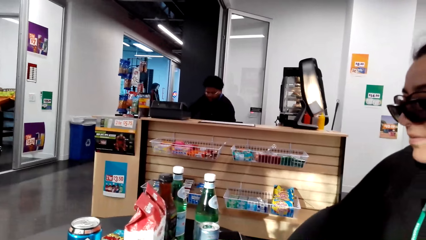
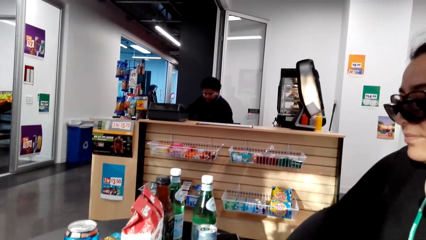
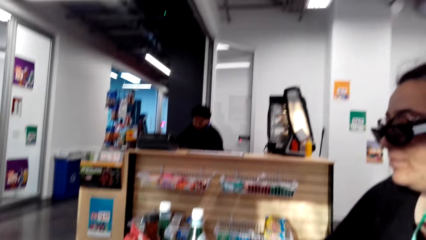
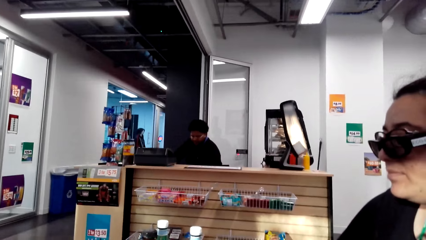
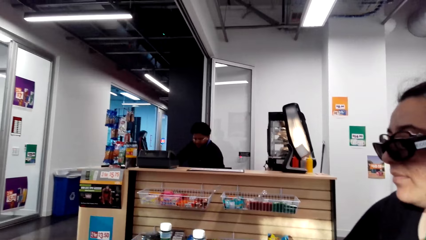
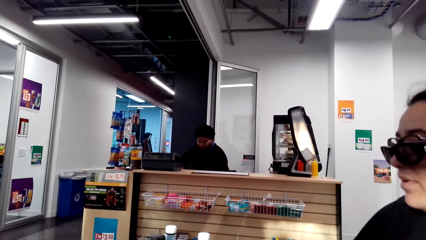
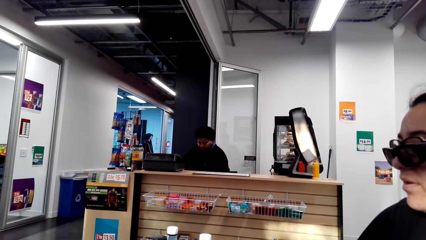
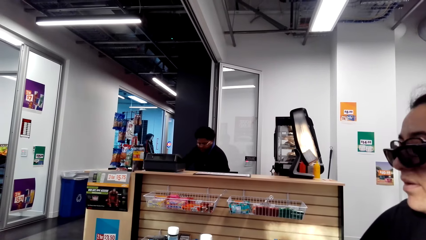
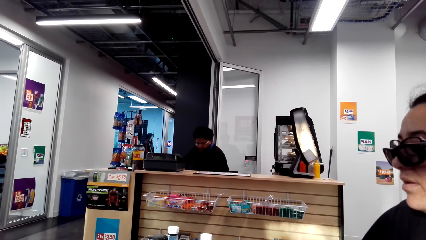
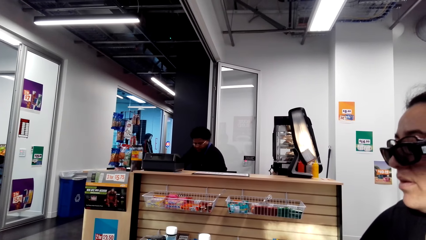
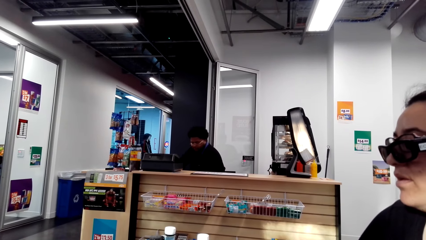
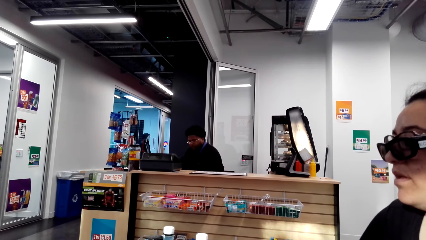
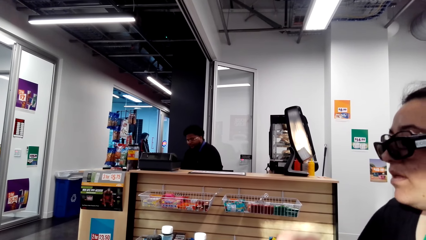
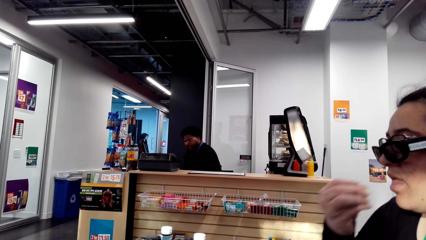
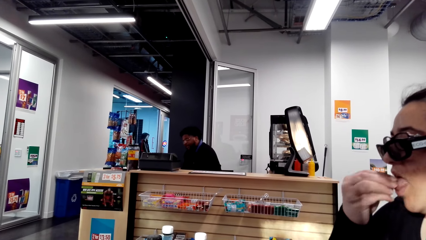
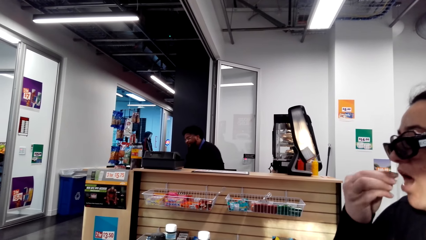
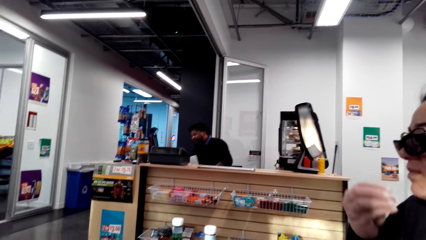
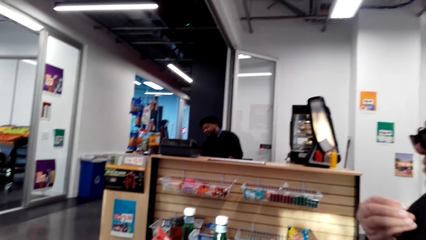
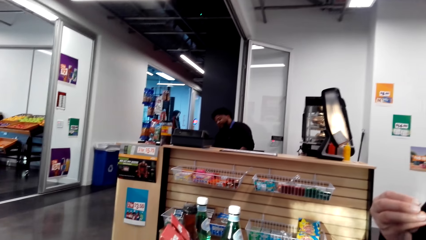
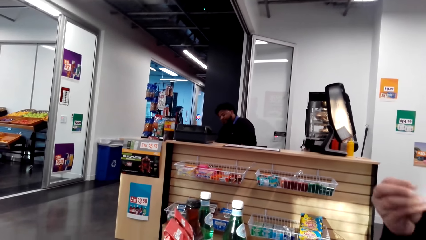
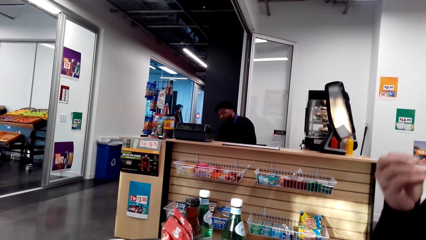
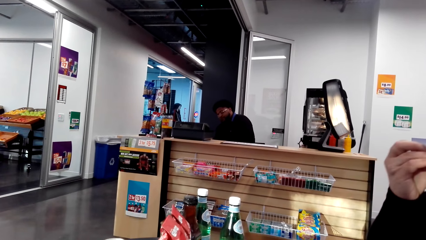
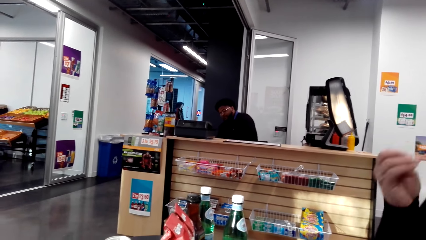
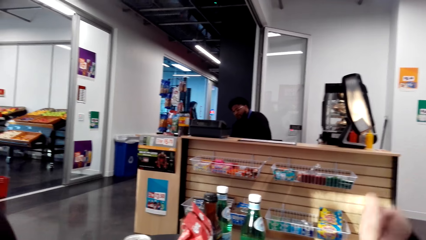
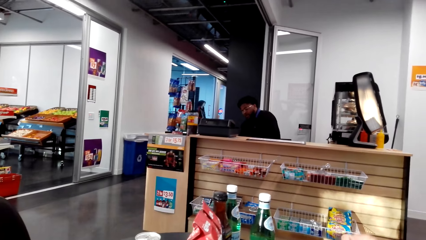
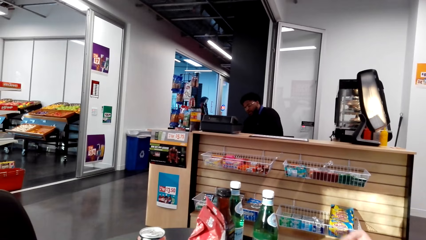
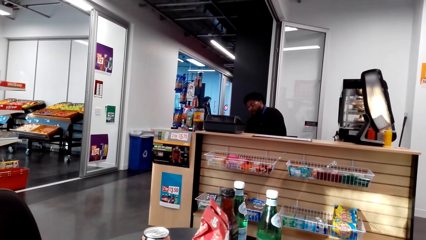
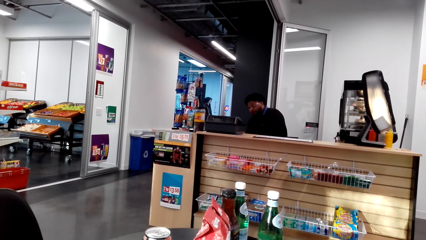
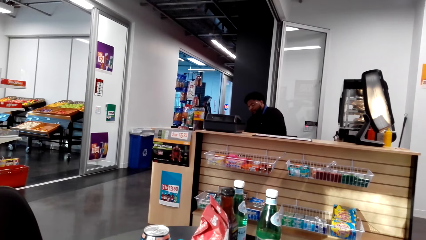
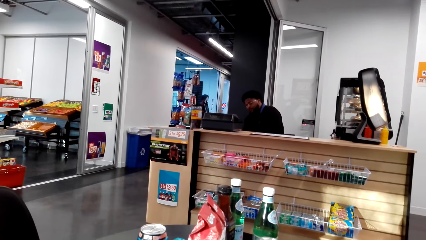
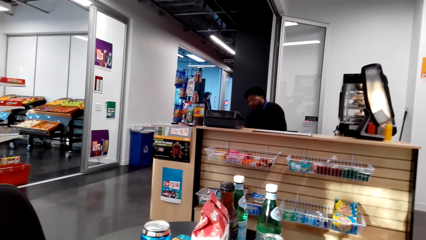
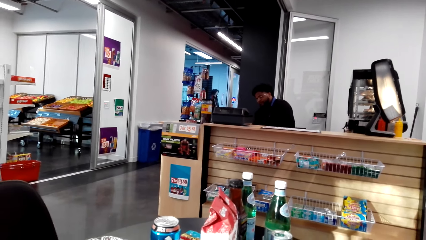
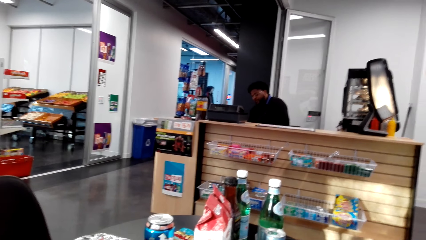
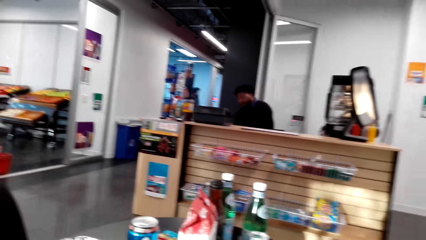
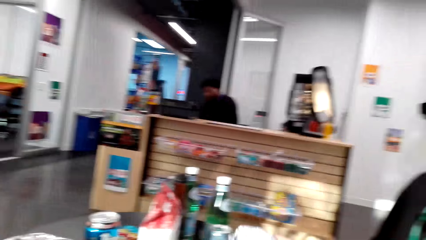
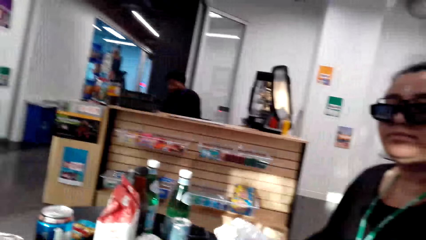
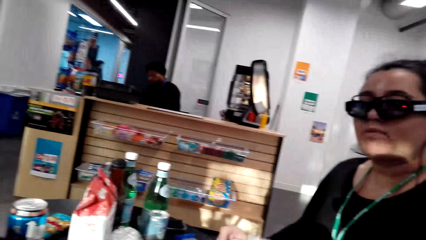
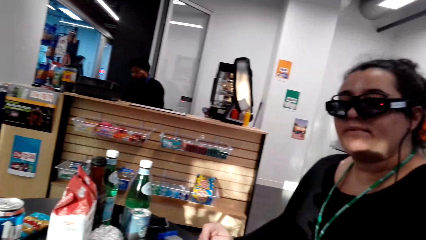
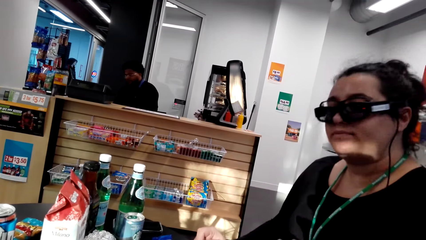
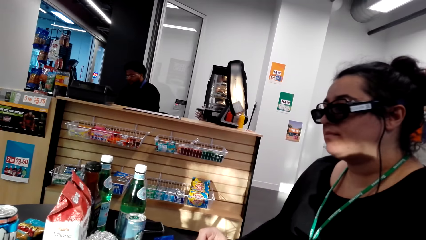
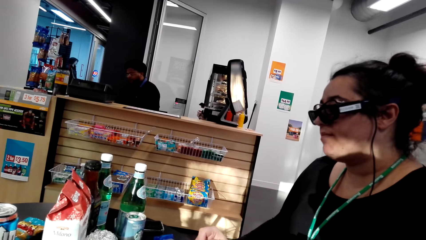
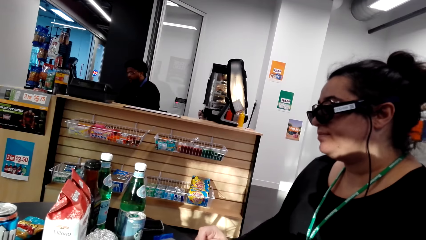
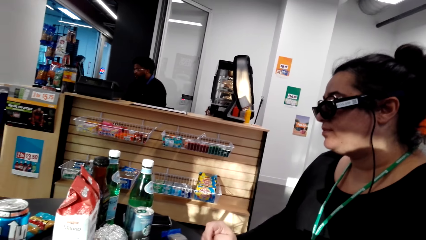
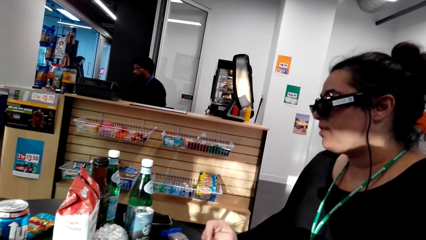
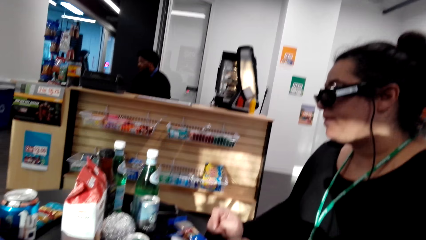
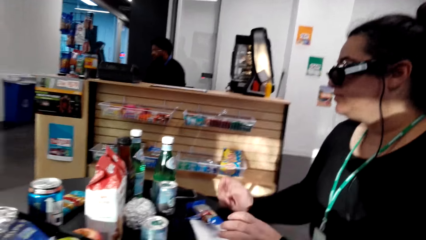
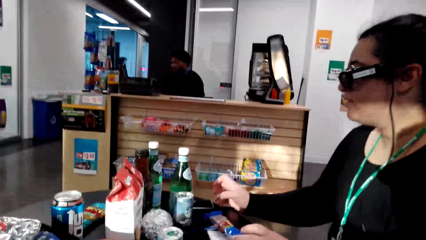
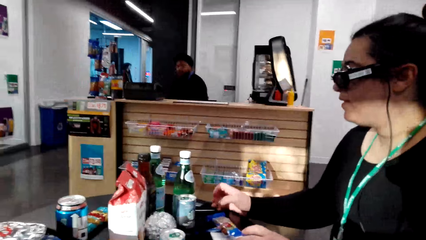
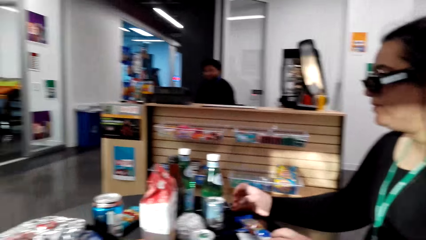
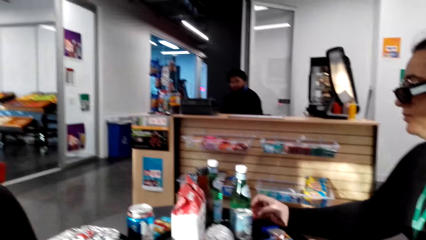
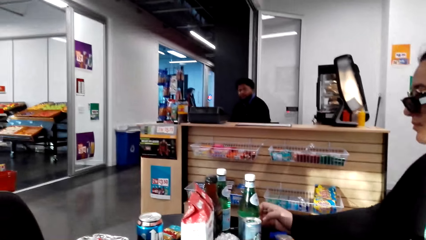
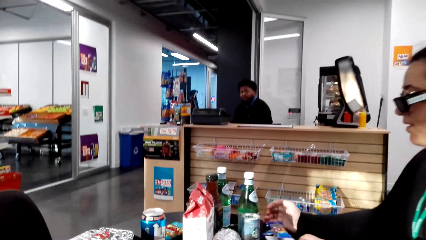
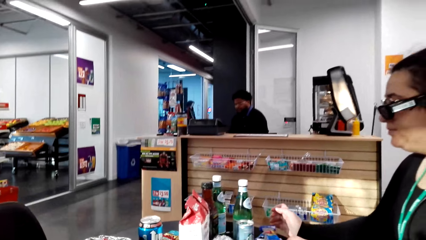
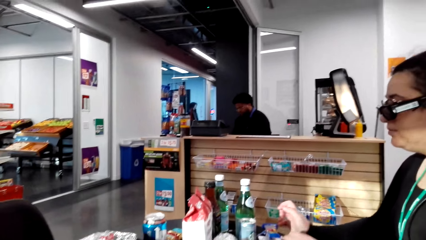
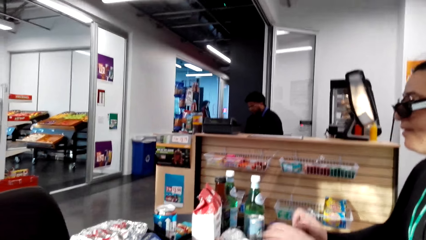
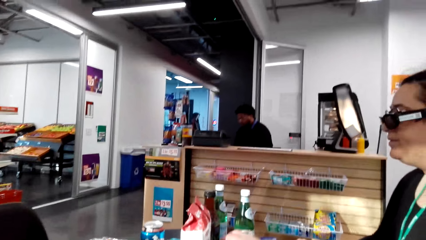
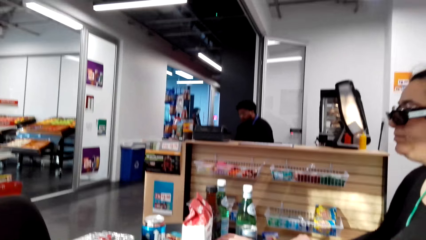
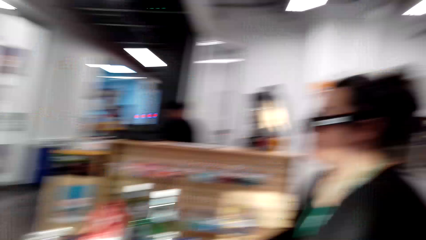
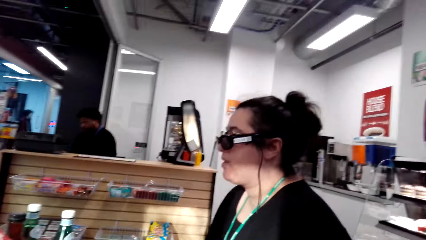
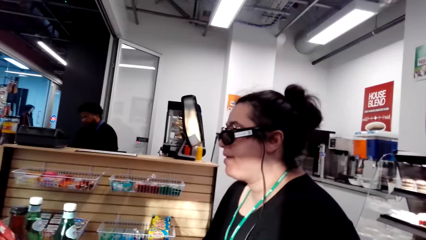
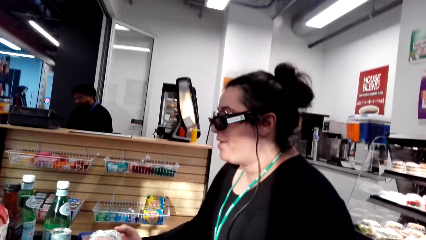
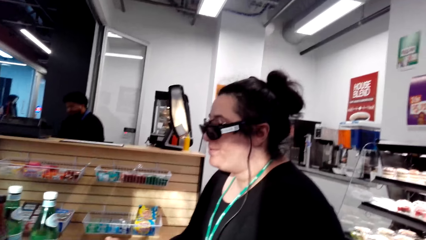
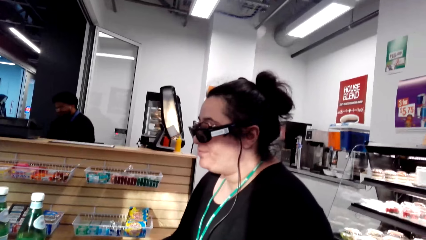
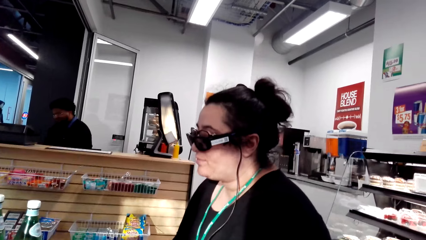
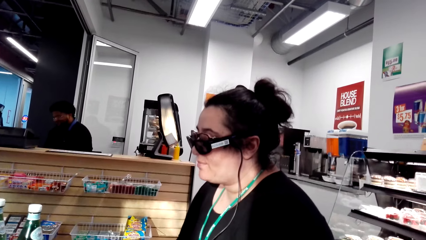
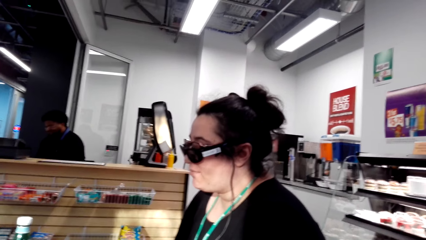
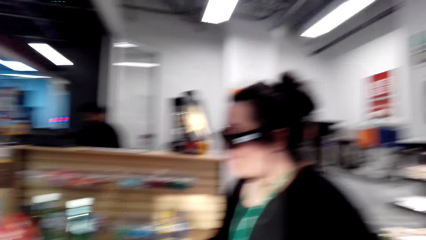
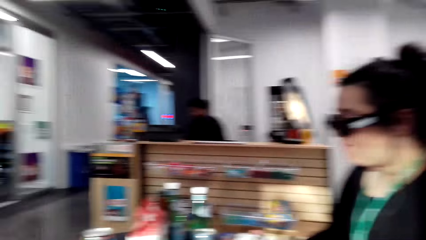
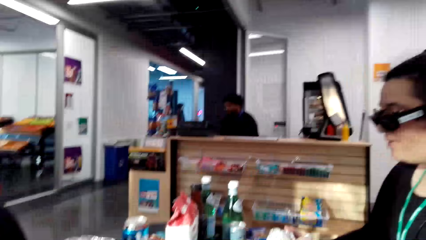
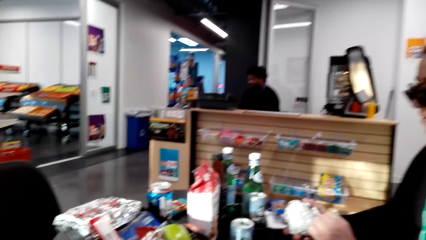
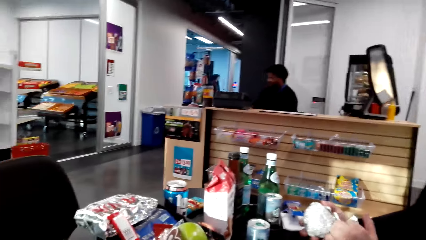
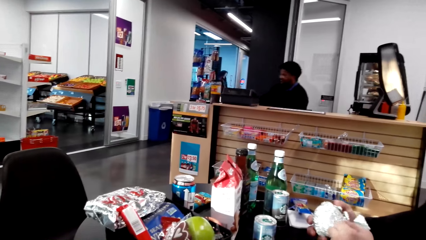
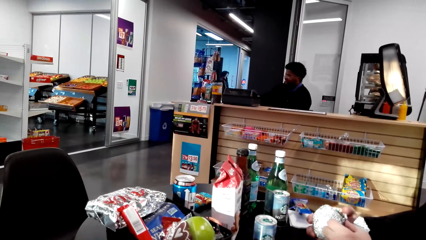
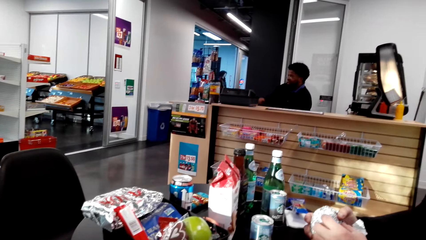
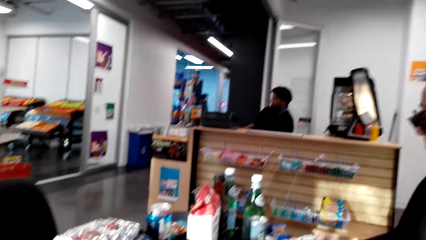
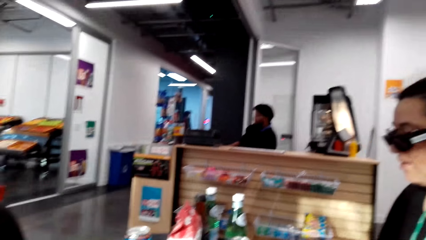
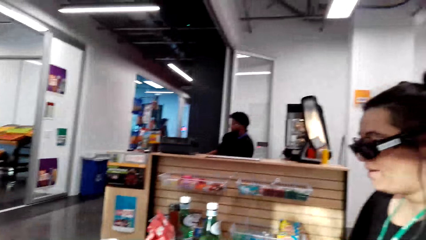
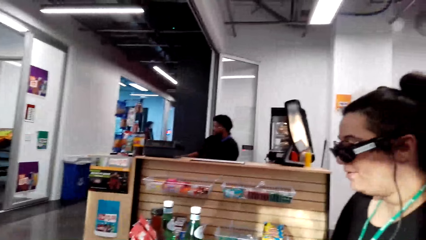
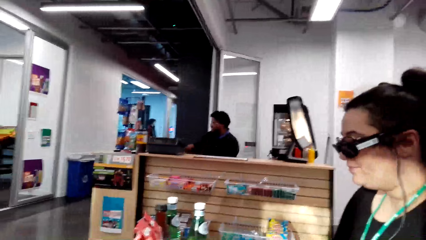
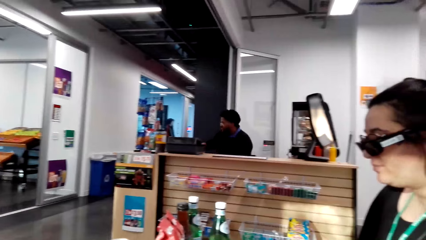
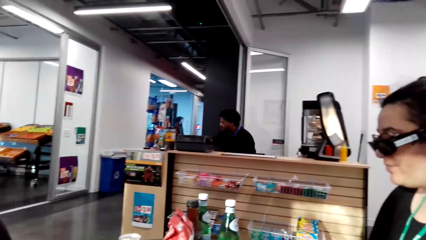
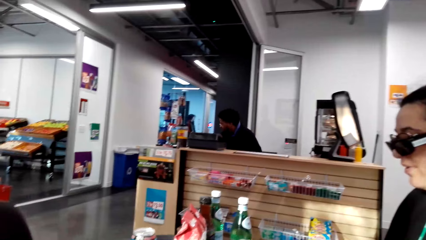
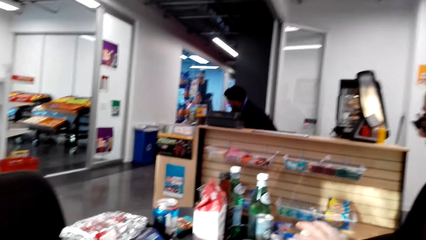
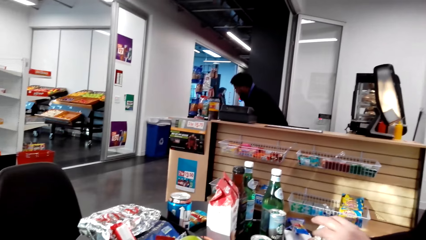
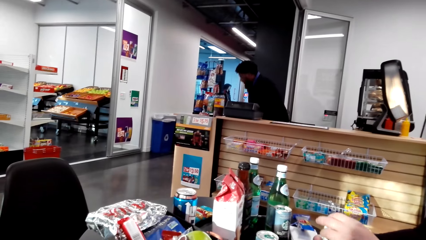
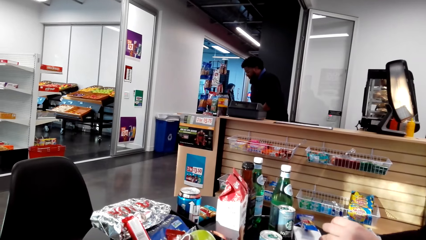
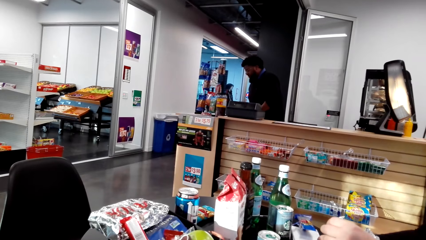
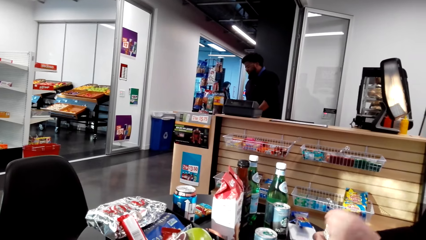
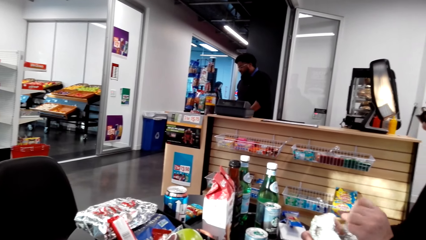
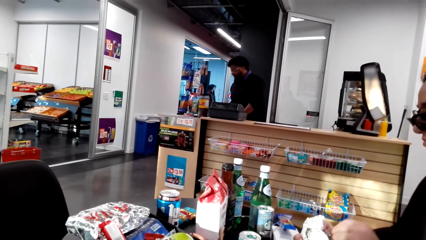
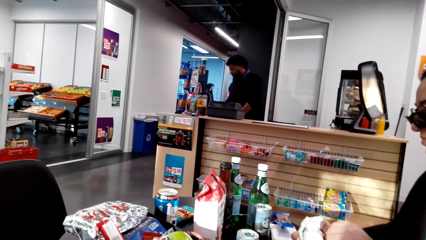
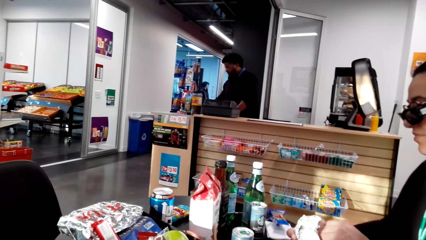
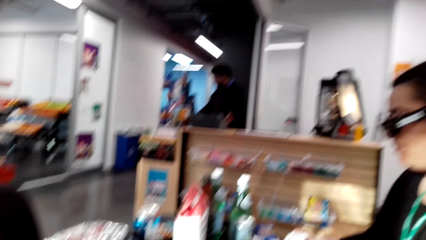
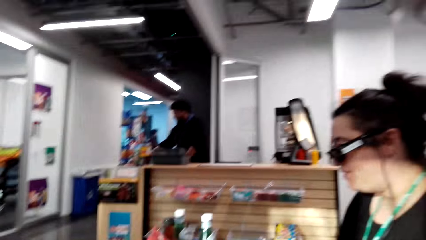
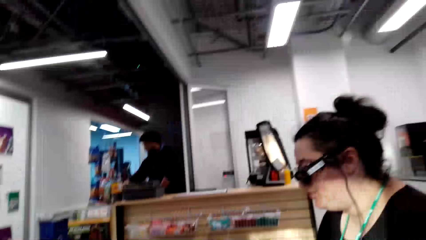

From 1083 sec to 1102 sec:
The camera wearer stares at the counter. A lady eats a peanut. The camera wearer looks at the counter. They talk with the lady. The lady moves a packet on a table and holds the packet with hands. A man stands up.
